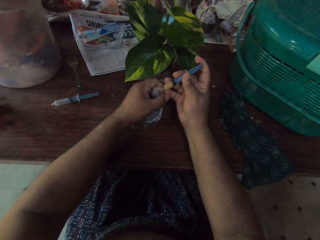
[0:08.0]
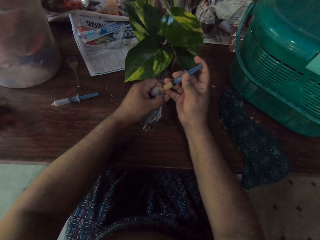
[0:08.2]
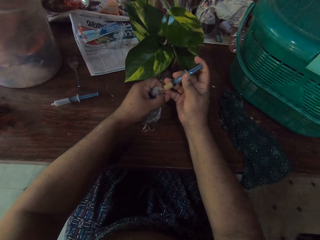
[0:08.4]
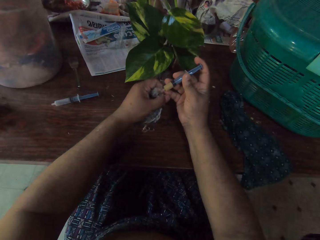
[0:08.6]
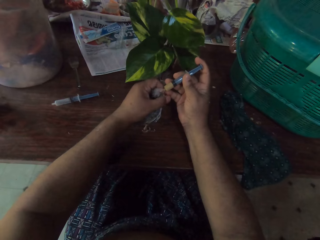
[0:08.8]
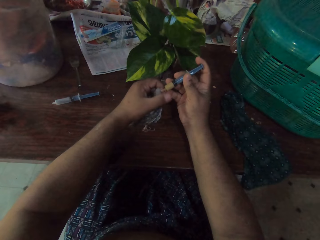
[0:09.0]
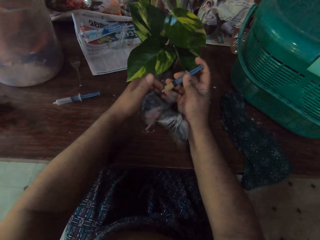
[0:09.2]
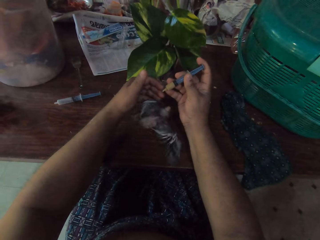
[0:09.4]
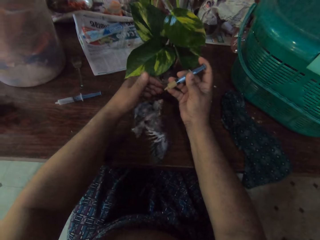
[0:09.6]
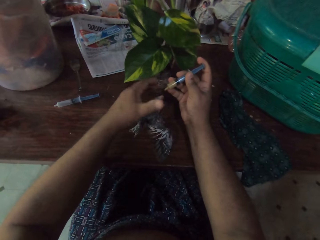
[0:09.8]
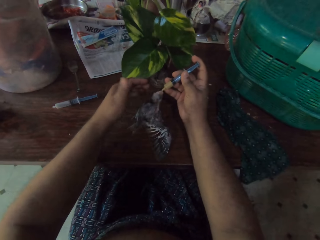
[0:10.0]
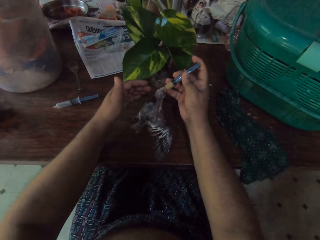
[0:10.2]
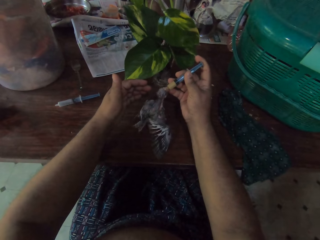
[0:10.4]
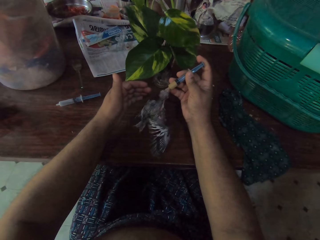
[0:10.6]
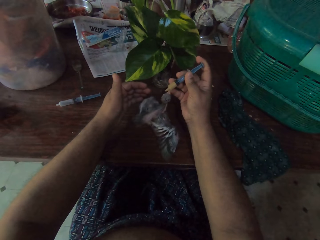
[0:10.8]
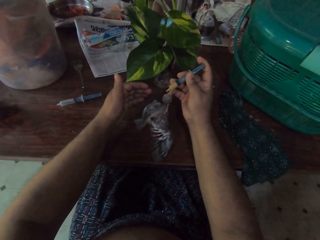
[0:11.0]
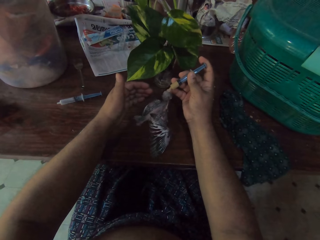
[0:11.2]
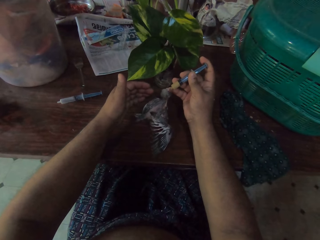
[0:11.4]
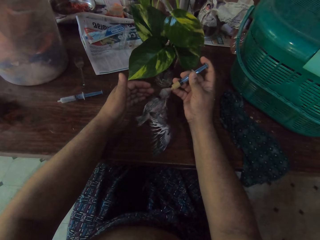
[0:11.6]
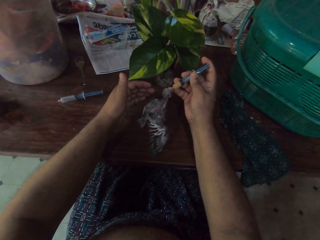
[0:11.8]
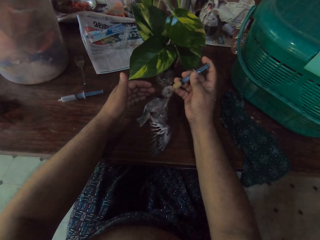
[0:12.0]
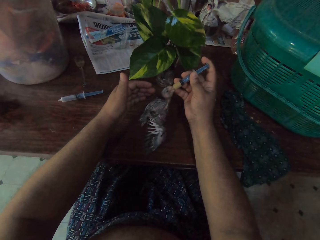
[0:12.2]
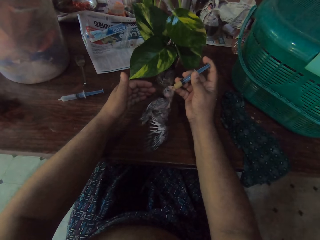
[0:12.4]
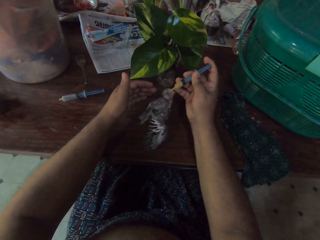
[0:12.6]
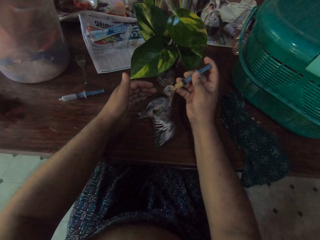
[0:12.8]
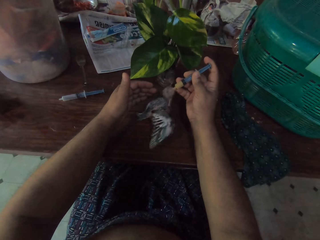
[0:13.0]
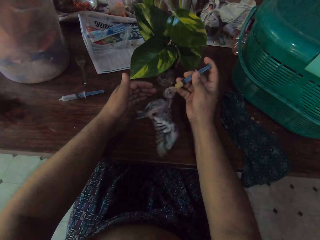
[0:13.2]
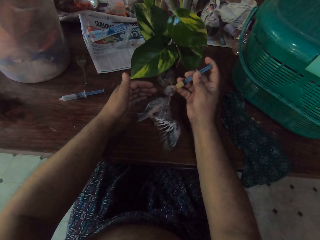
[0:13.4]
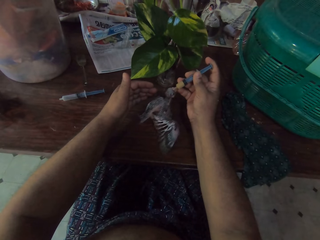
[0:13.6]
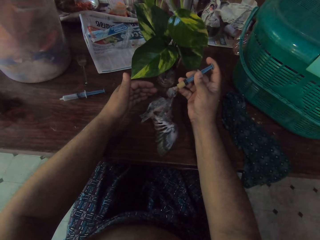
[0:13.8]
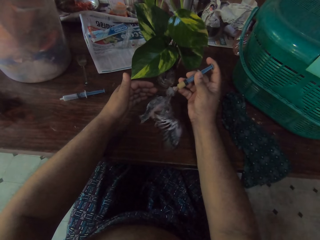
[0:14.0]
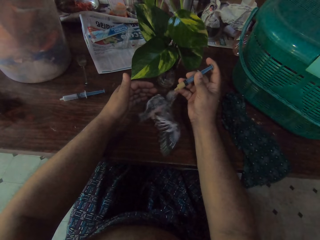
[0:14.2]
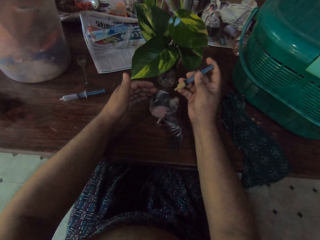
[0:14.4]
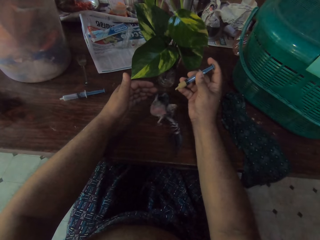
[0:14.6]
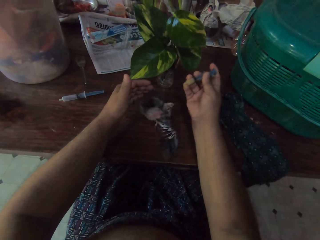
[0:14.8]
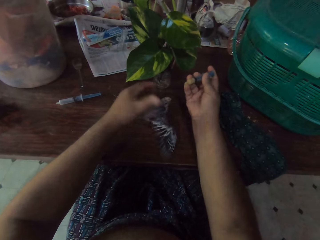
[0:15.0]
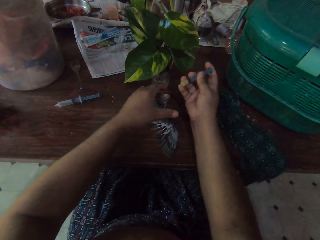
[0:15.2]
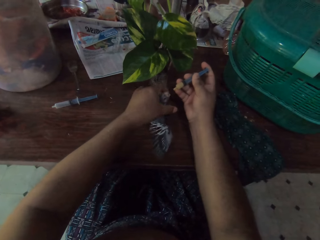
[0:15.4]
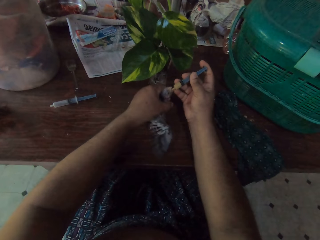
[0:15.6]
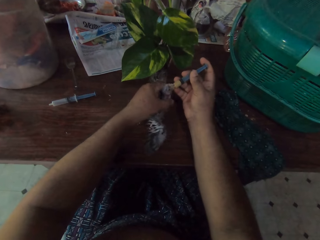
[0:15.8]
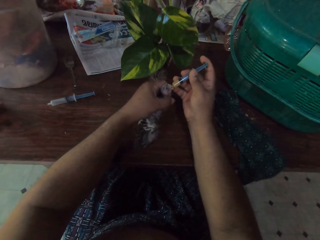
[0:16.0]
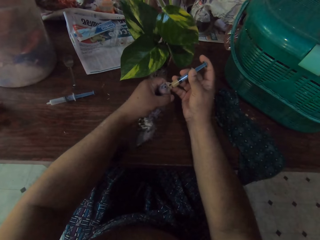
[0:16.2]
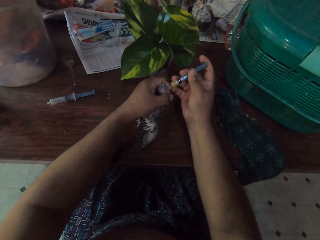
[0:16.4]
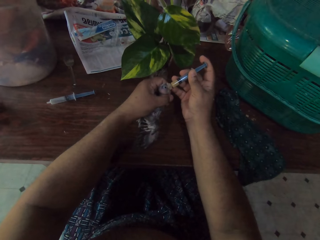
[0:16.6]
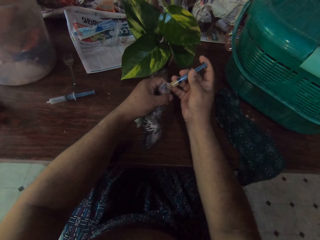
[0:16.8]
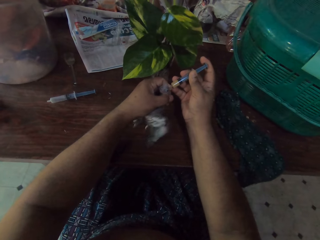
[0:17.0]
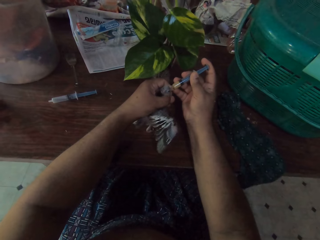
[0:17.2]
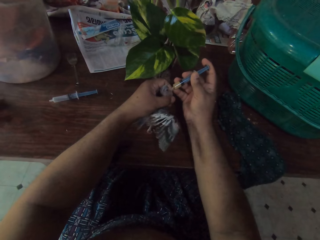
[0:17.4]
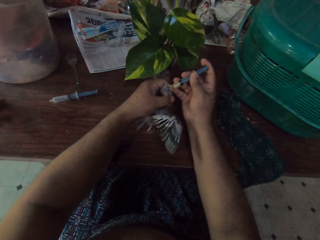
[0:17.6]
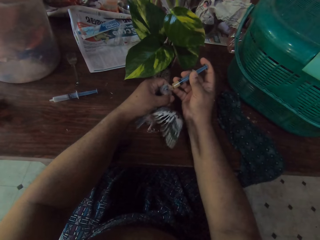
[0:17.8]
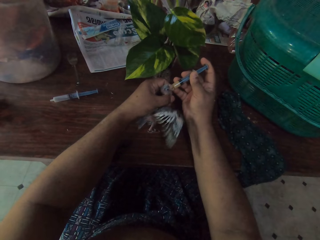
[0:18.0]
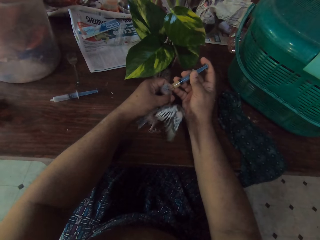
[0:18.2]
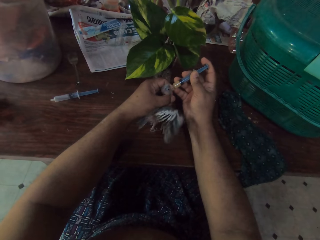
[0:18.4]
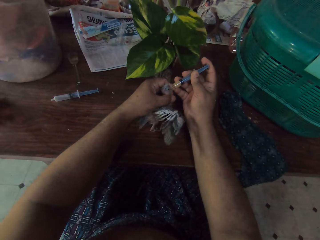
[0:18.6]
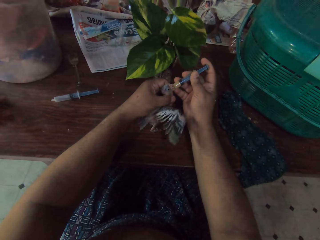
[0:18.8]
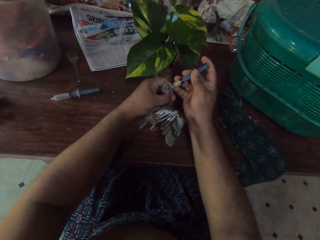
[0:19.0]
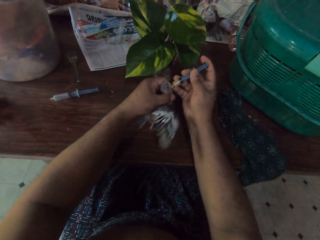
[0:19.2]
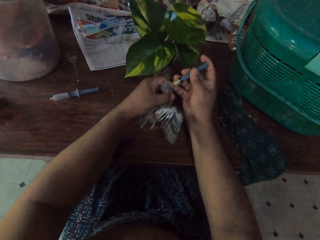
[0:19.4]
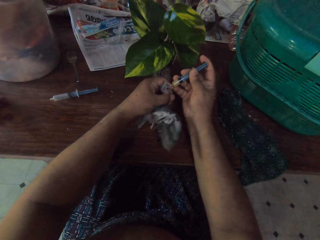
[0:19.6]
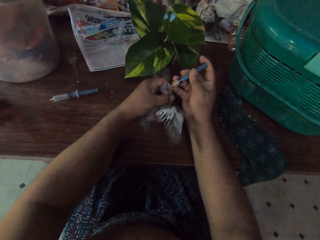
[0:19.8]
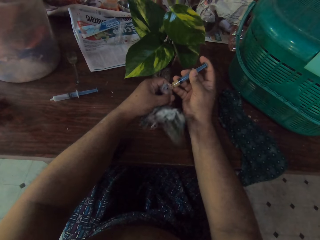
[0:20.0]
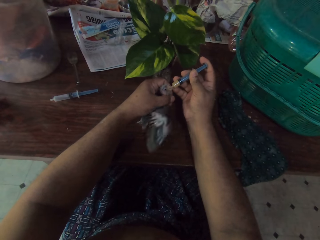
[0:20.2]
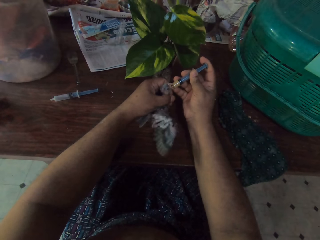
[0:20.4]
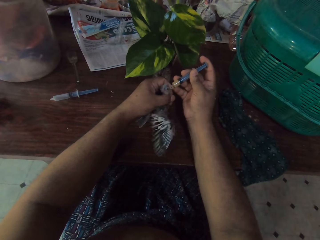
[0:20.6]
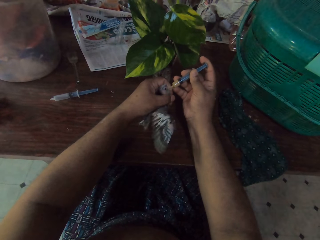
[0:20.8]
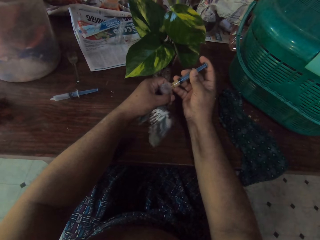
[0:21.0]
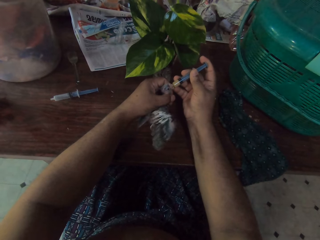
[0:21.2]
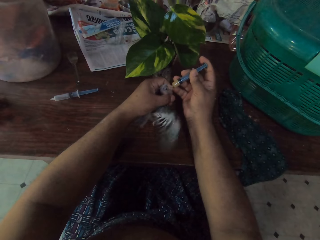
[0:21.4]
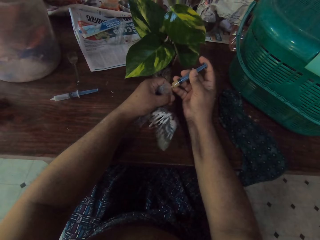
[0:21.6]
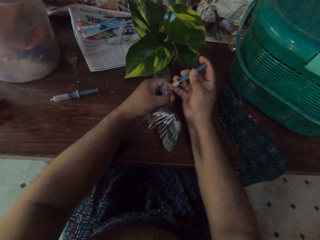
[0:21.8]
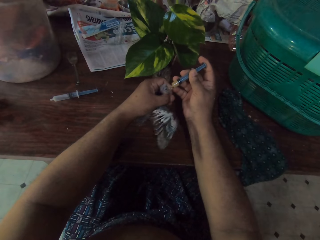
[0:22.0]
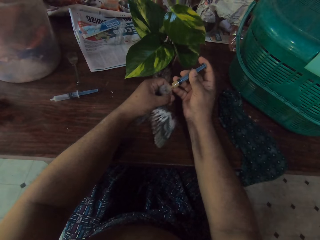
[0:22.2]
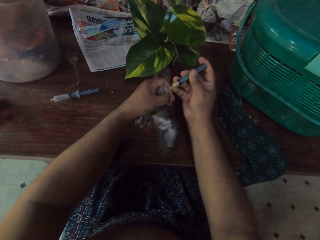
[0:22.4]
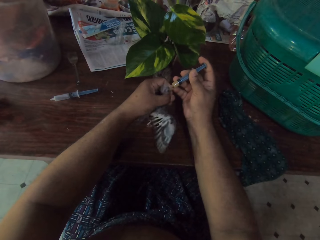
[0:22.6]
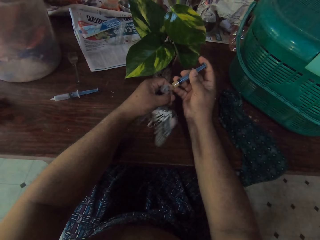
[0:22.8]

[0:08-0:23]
The camera wearer releases the chick from his left hand. He moves his right hand. He holds the chick with his hand on the table. He puts the injection in the mouth of the chick.

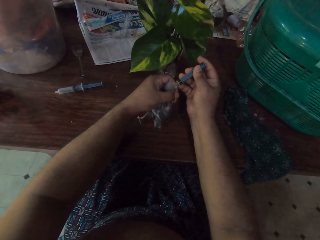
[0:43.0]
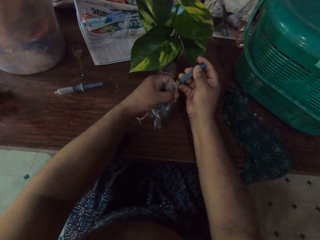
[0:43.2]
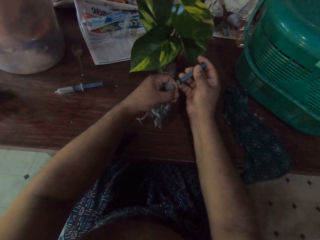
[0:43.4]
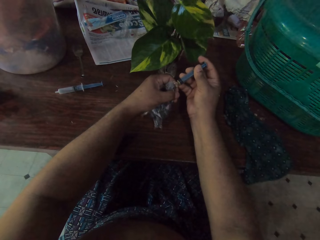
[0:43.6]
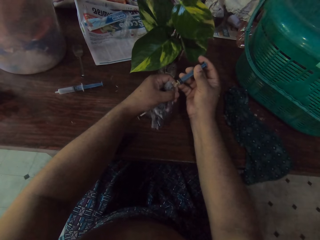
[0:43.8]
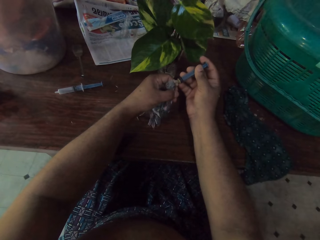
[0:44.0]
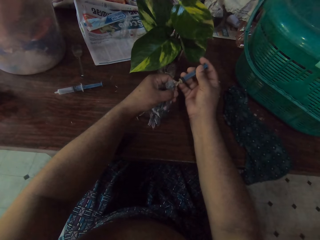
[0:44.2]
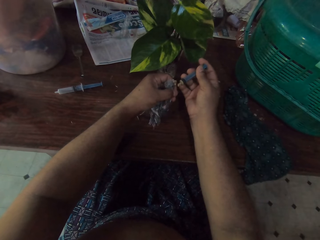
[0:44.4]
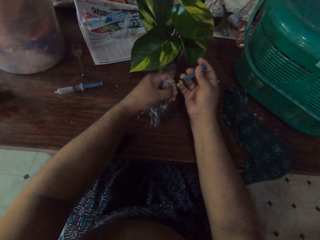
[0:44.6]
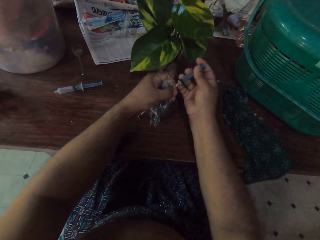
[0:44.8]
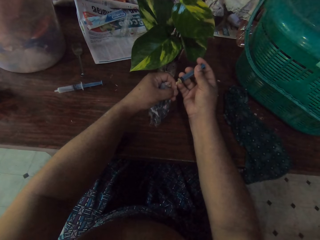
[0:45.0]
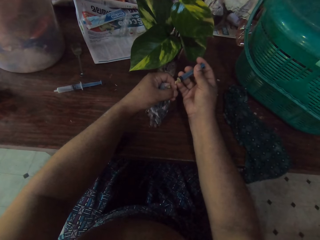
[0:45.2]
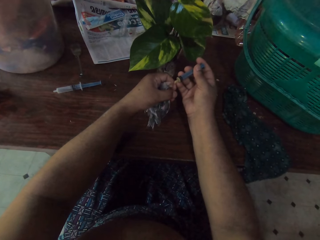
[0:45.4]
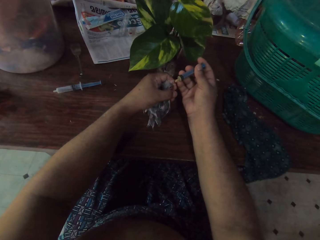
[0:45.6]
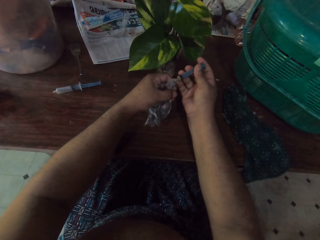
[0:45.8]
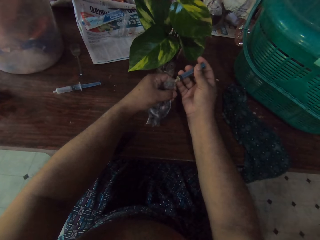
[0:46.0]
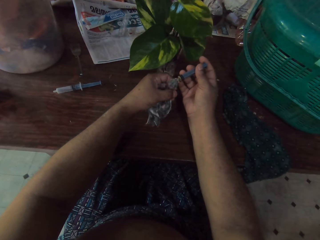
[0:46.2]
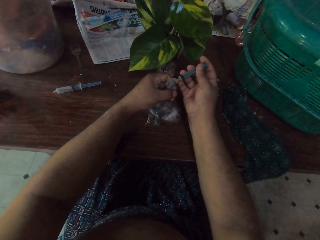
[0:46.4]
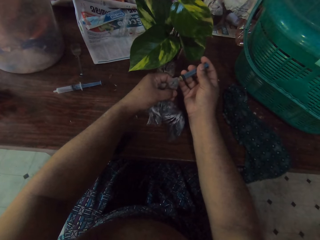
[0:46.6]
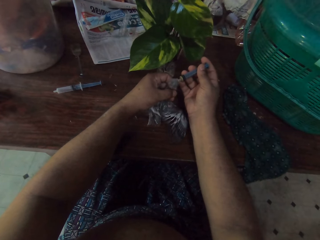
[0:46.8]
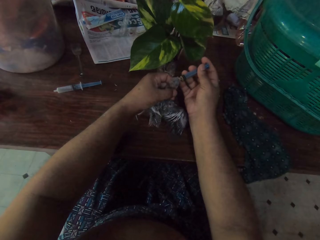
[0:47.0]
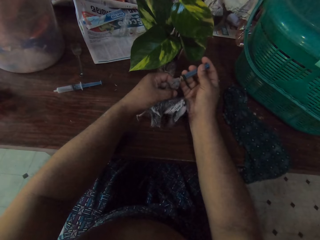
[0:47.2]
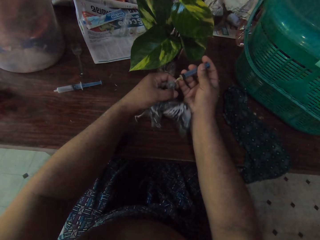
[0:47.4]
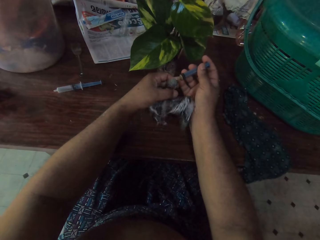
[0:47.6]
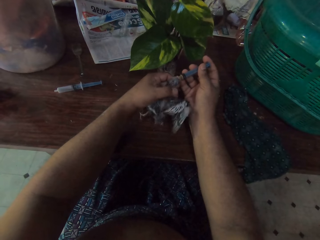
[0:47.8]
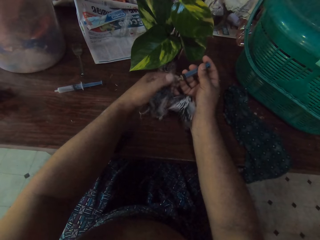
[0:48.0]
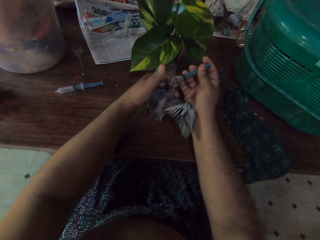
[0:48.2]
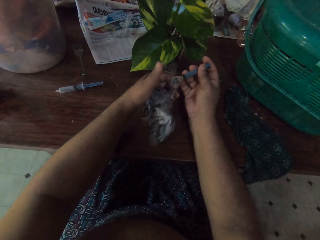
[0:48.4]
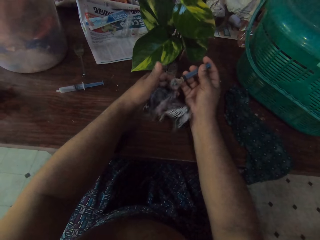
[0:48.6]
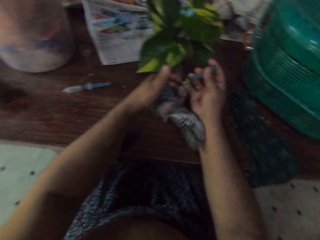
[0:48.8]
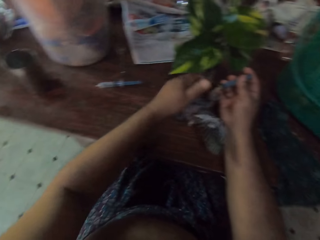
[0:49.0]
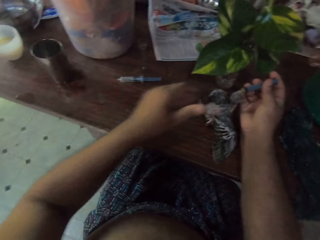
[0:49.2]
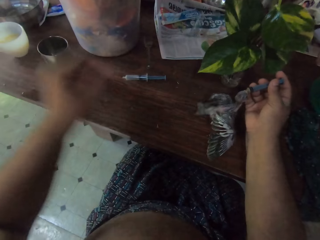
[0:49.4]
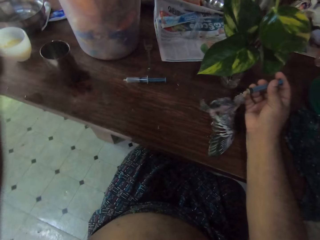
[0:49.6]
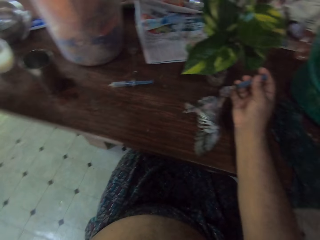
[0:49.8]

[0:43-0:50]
The camera wearer withdraws the injection from the beak's mouth. He releases the chick from his left hand.
